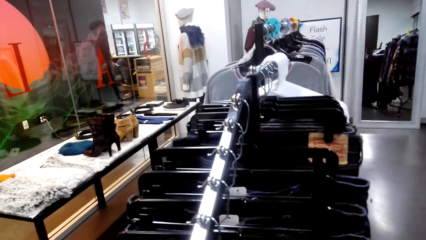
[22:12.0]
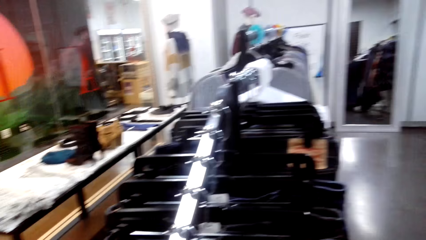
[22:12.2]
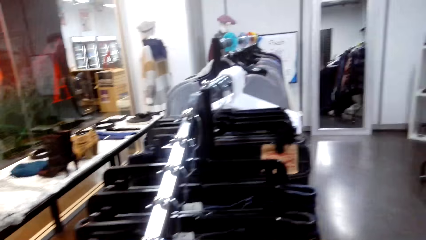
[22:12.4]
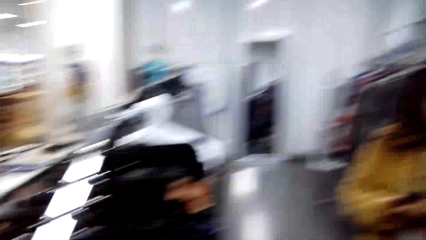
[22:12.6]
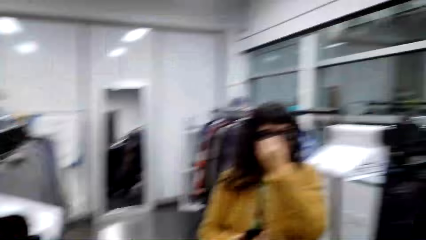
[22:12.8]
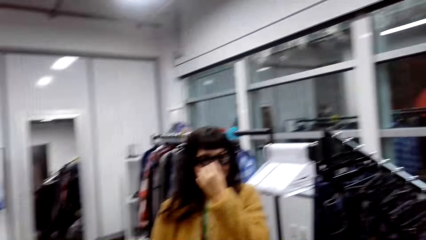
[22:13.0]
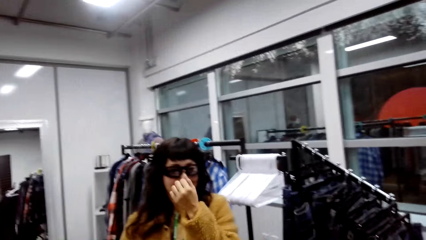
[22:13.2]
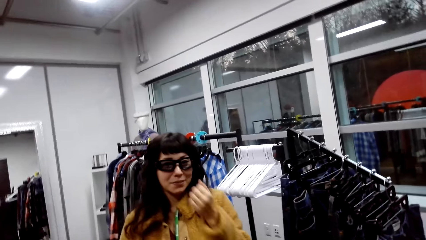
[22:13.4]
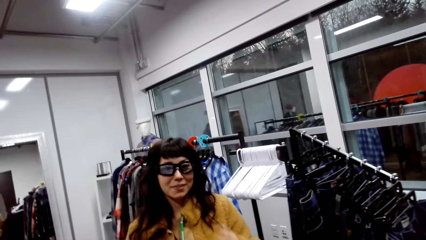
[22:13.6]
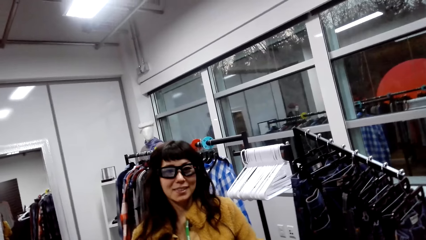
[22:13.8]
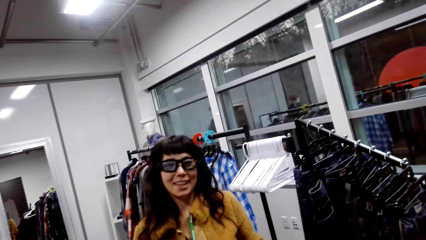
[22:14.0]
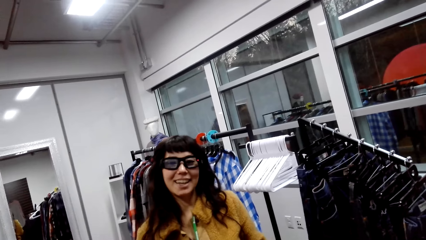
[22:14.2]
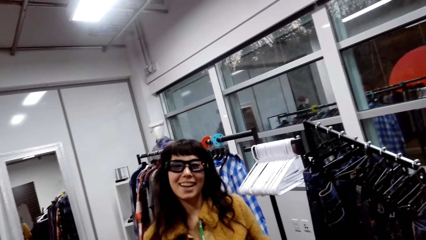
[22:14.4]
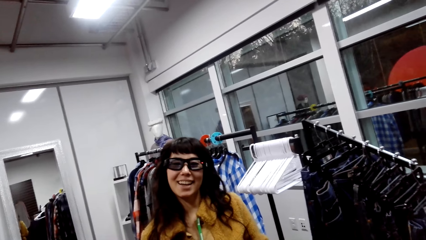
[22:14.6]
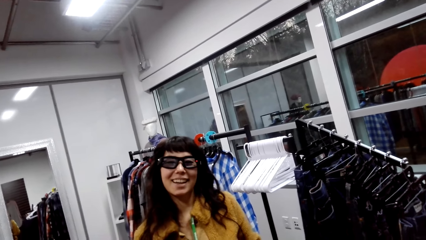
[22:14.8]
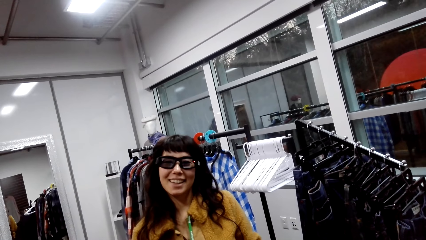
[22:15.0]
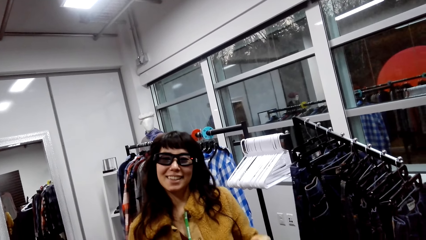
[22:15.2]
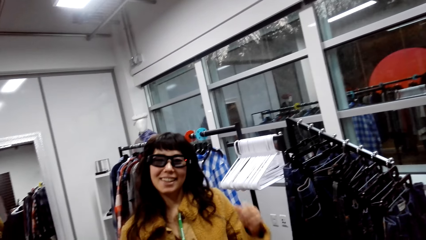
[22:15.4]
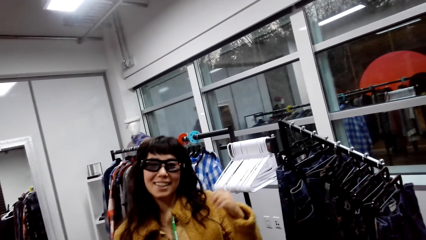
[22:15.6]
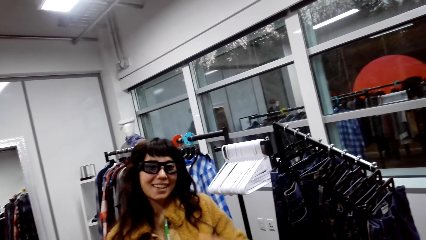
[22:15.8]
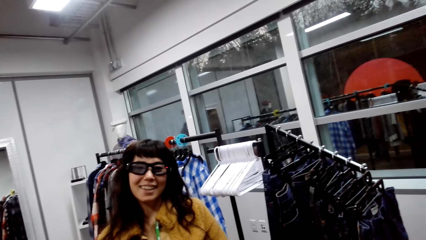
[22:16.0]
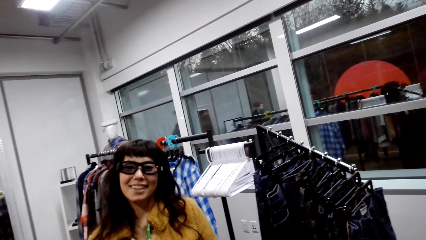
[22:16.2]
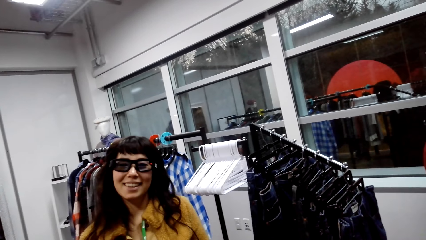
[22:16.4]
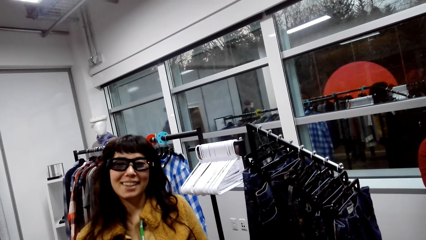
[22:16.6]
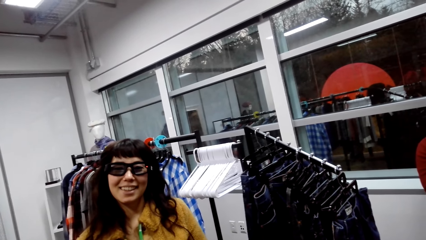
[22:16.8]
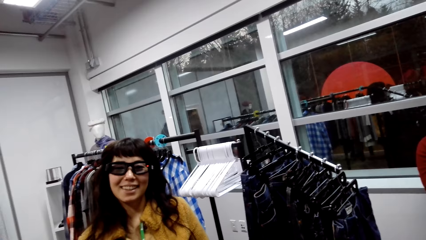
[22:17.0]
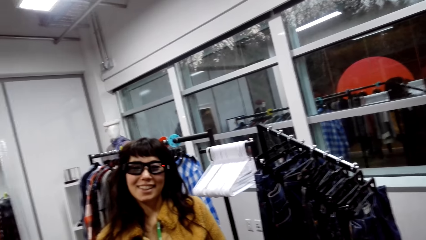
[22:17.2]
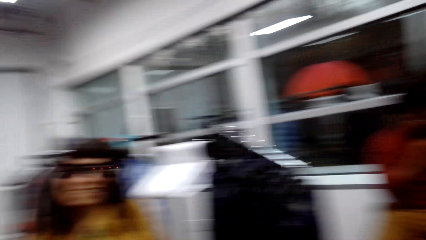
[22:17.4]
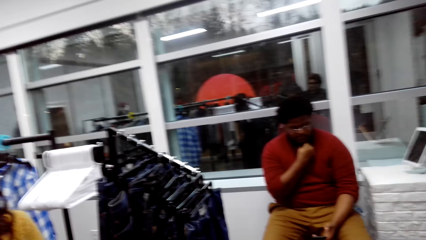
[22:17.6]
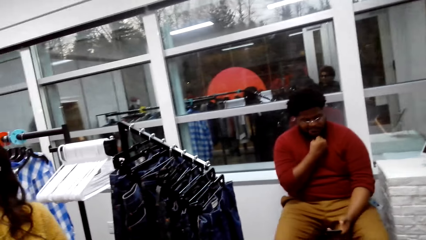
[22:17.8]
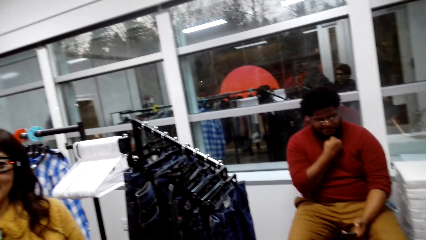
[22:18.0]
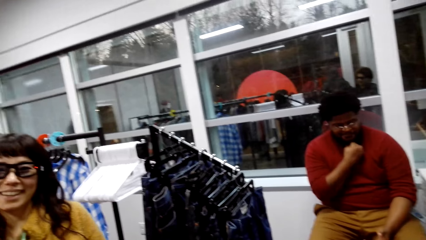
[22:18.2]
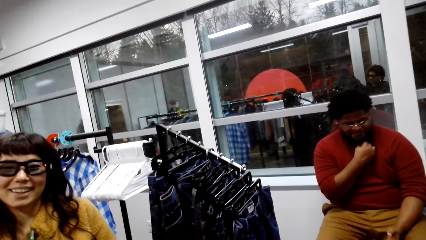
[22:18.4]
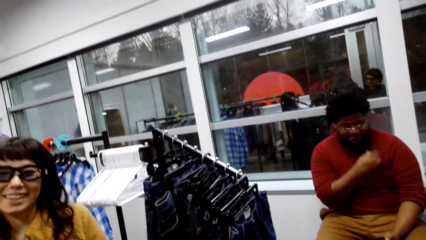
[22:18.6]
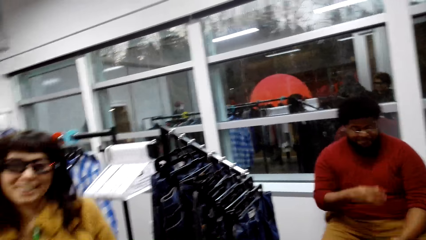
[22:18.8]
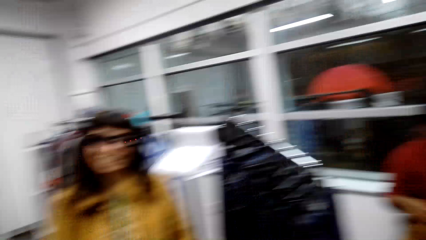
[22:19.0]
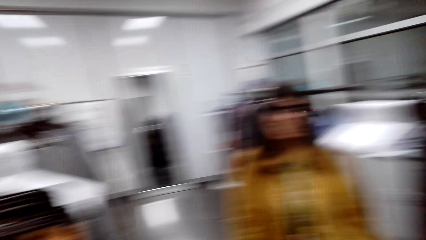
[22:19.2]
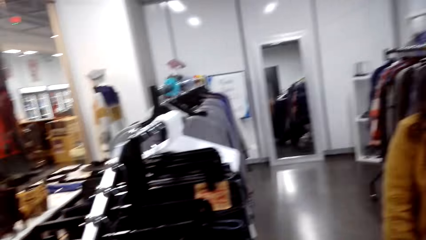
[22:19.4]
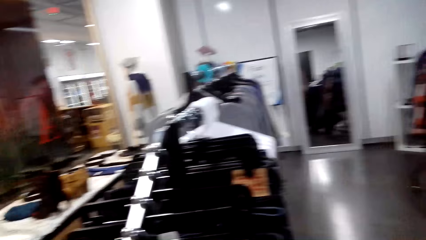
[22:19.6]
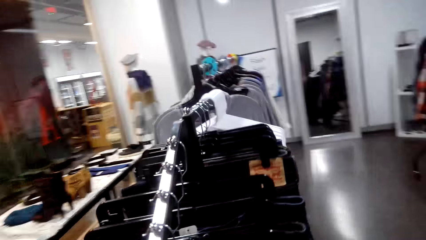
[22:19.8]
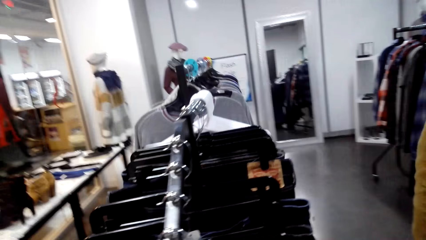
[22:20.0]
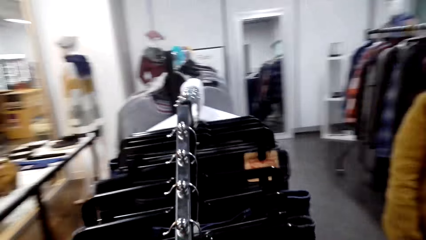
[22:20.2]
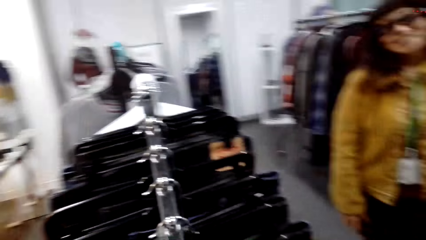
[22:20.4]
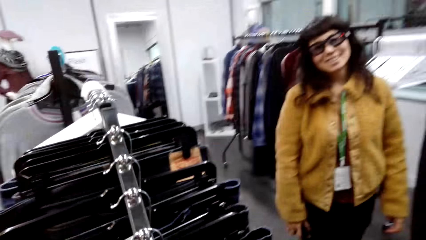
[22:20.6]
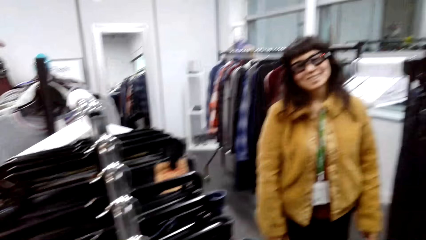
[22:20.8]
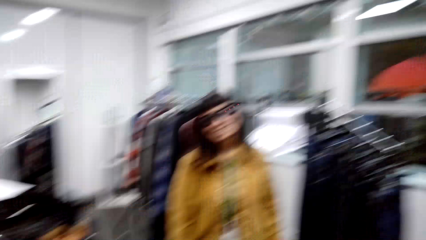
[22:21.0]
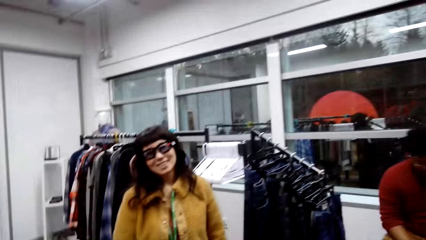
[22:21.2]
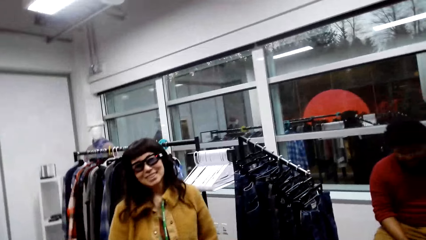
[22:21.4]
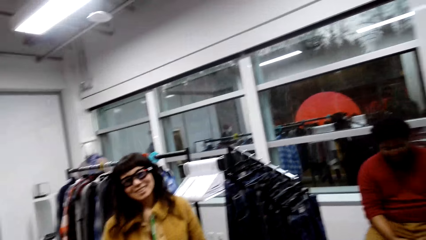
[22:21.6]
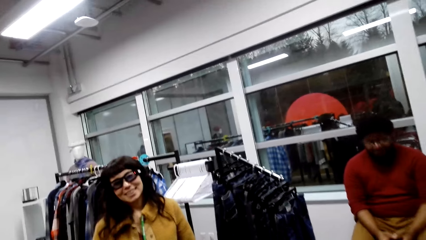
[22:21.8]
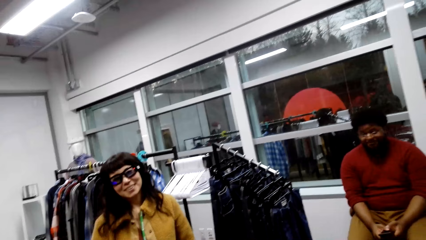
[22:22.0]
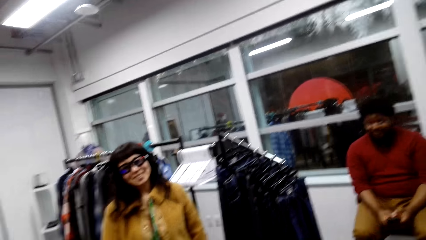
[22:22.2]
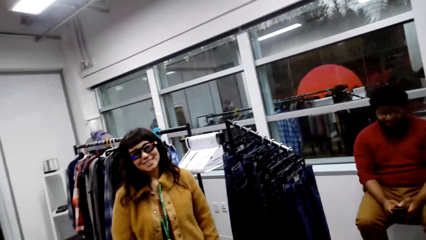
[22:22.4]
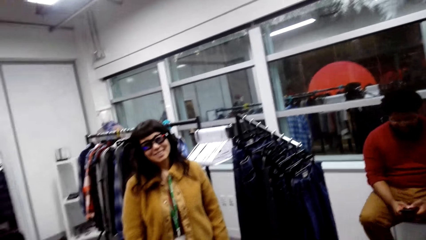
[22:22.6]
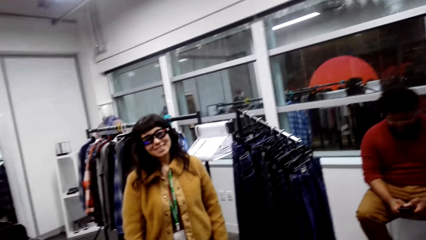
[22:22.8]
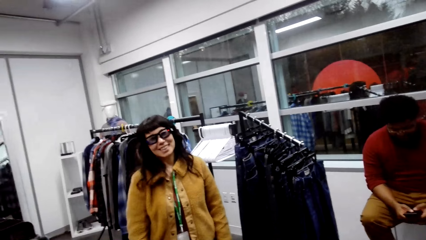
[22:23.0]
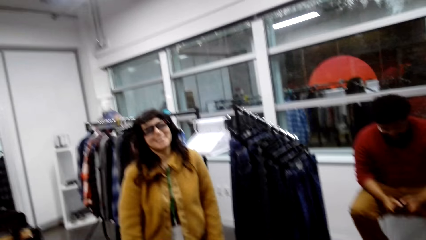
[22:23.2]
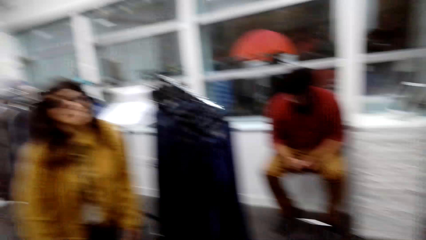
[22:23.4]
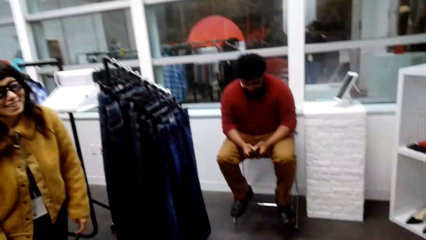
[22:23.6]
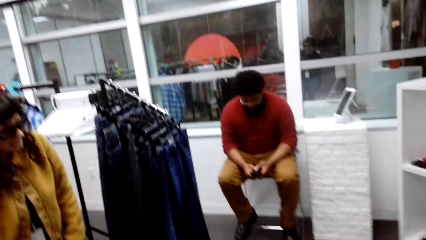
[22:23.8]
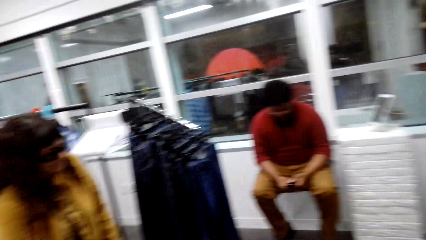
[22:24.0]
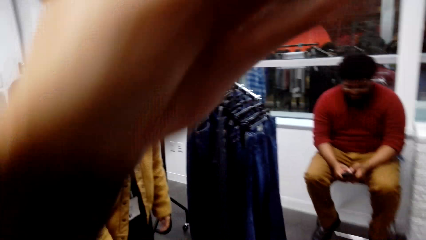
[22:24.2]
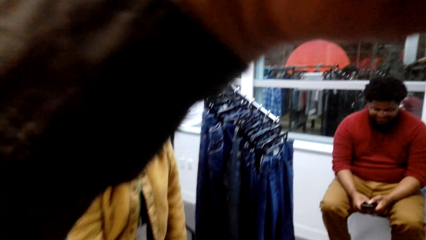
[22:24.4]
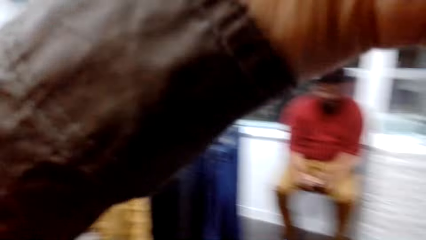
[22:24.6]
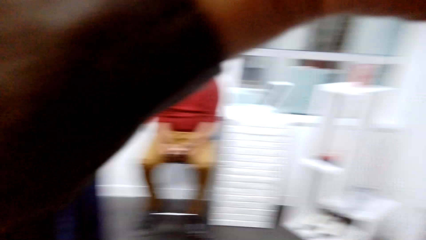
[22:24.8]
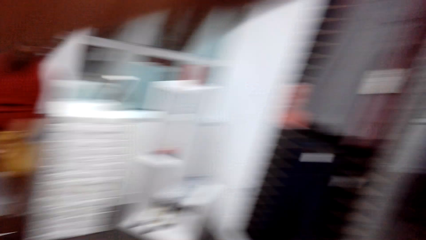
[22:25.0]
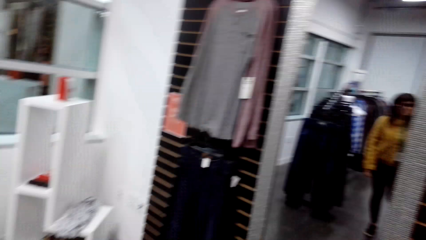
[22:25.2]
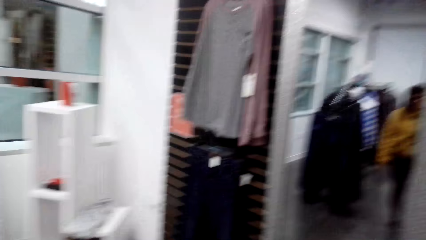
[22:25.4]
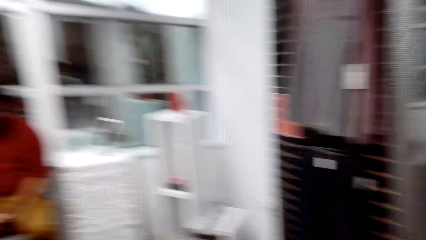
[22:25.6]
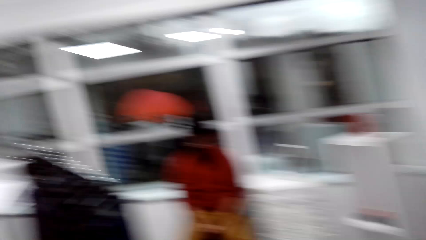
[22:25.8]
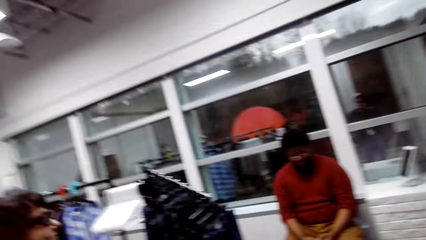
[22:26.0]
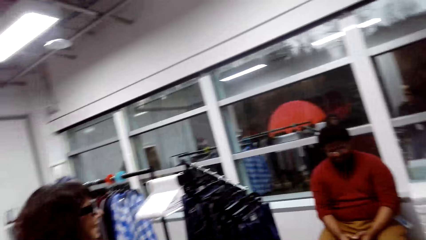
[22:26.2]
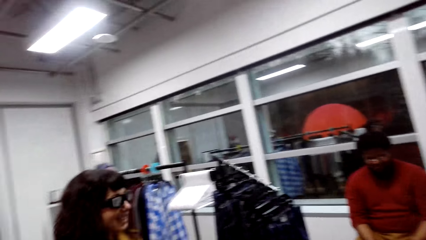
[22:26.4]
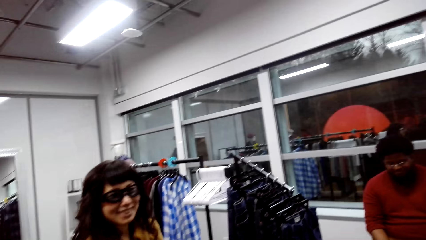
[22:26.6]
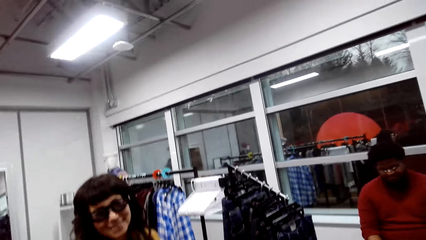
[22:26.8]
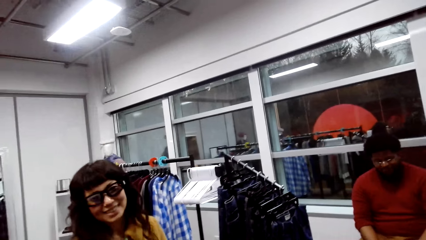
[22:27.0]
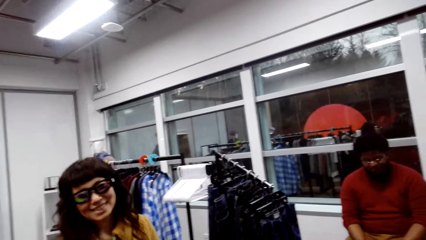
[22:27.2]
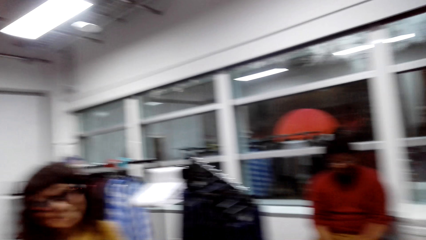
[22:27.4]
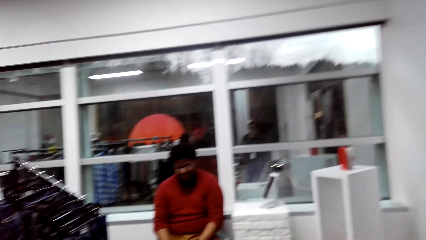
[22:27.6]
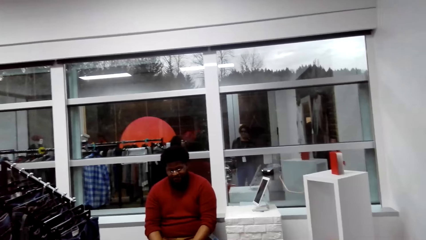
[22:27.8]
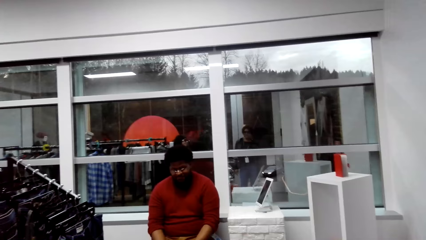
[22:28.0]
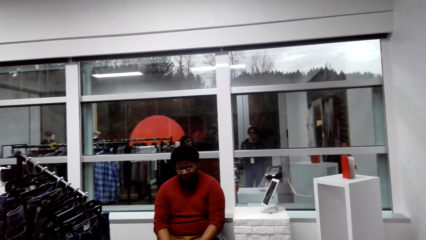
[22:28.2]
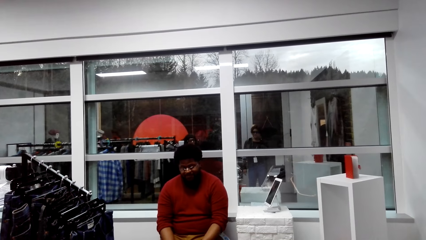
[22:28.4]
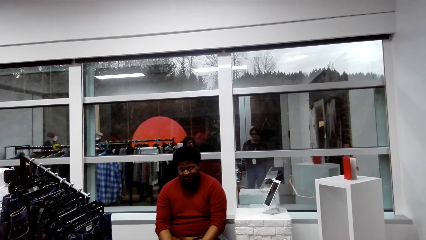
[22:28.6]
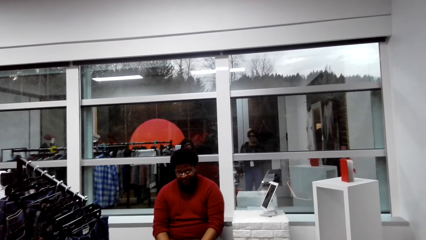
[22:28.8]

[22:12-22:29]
The camera wearer speaks to a woman. They adjust the camera. They move the hand. They look around.
